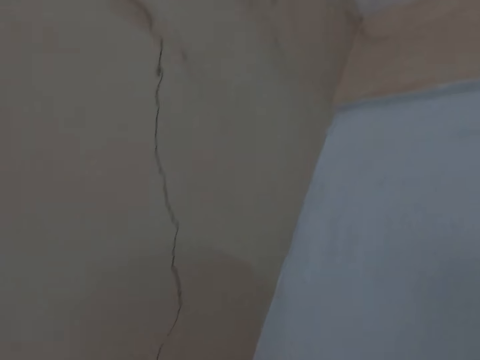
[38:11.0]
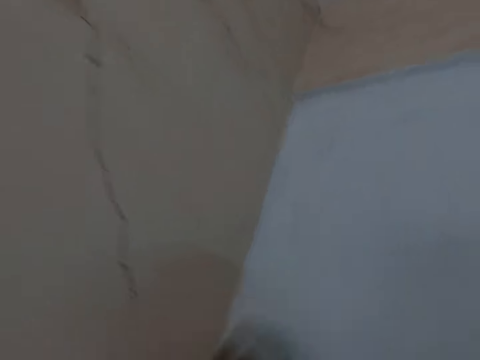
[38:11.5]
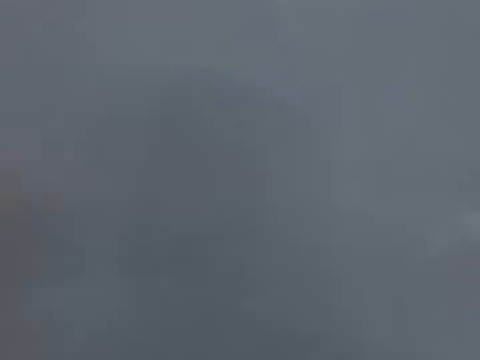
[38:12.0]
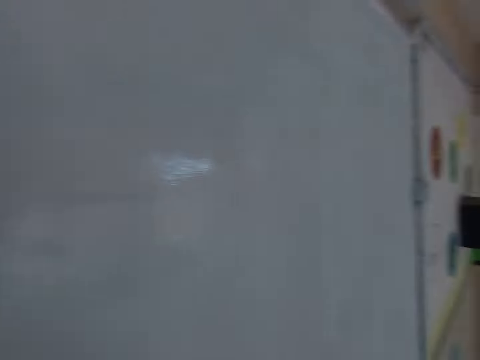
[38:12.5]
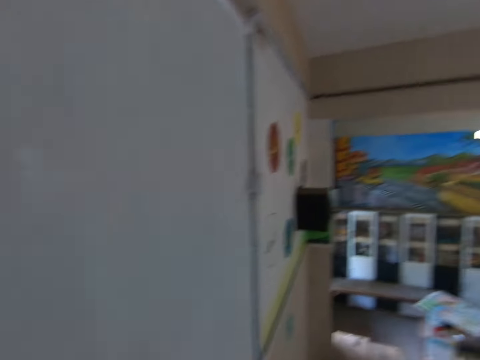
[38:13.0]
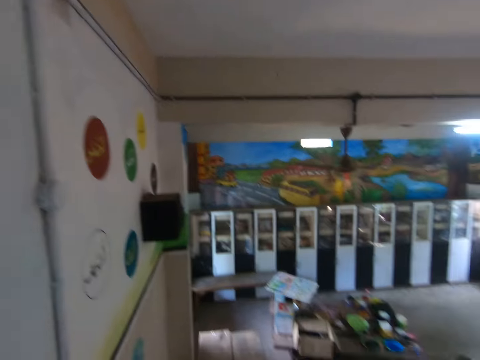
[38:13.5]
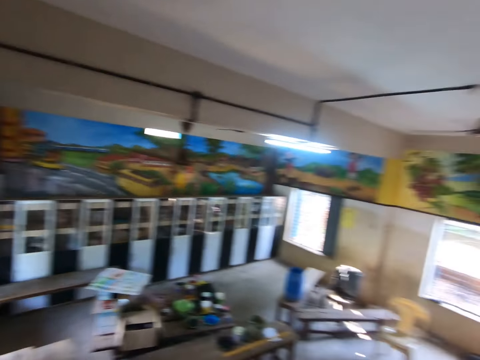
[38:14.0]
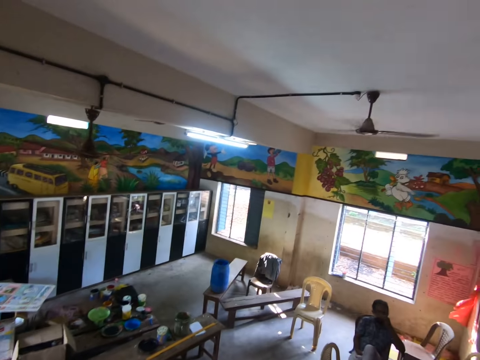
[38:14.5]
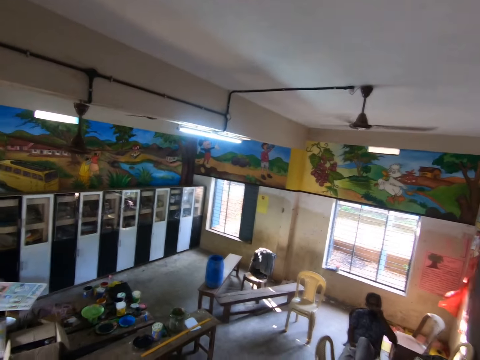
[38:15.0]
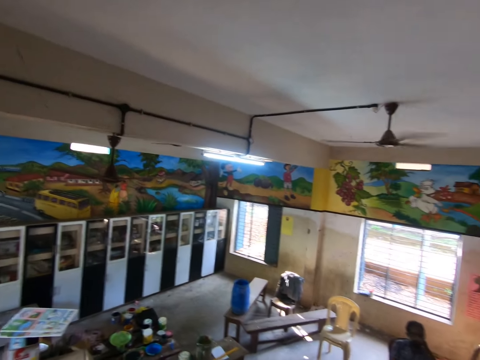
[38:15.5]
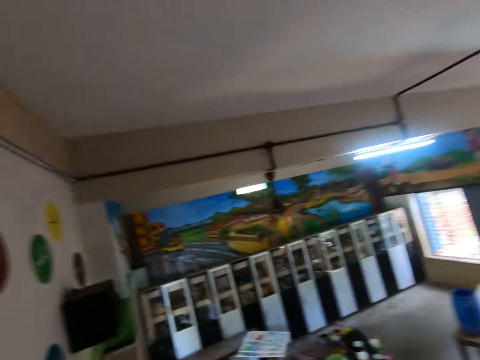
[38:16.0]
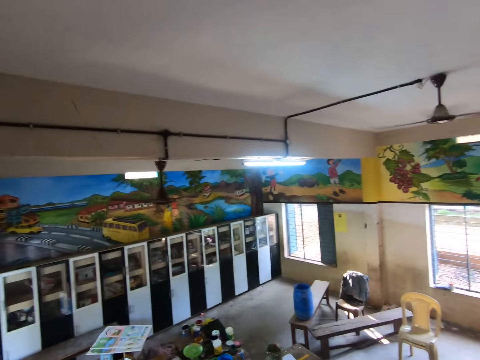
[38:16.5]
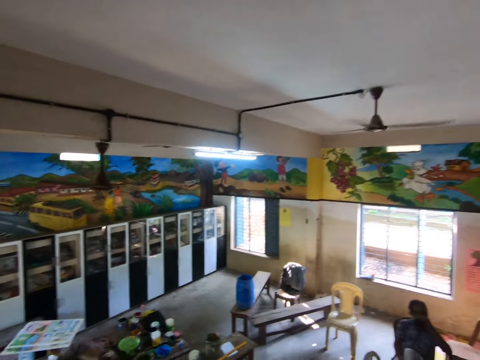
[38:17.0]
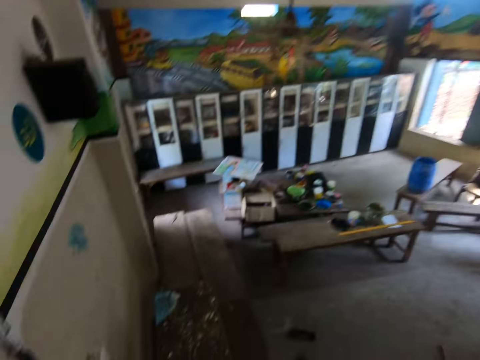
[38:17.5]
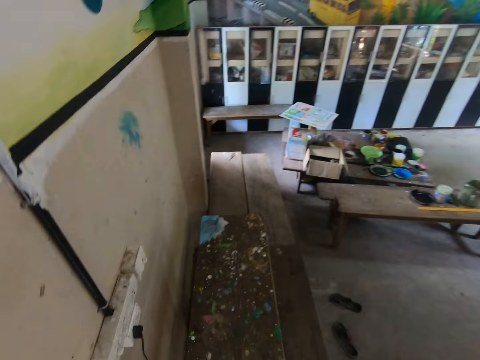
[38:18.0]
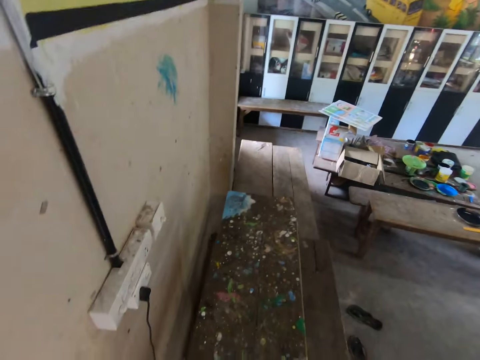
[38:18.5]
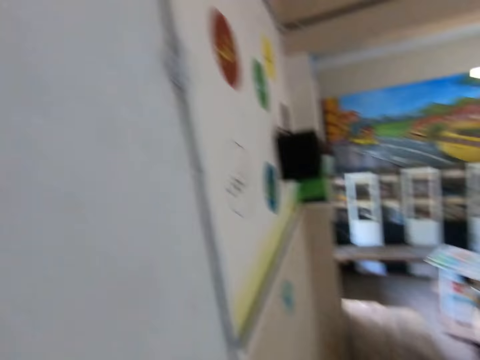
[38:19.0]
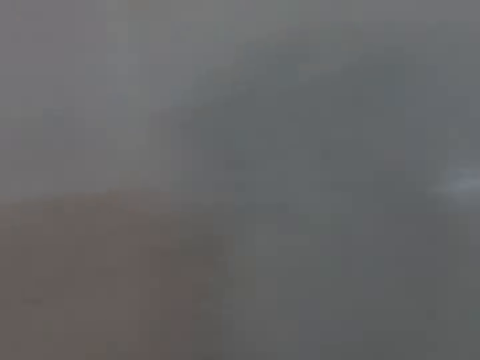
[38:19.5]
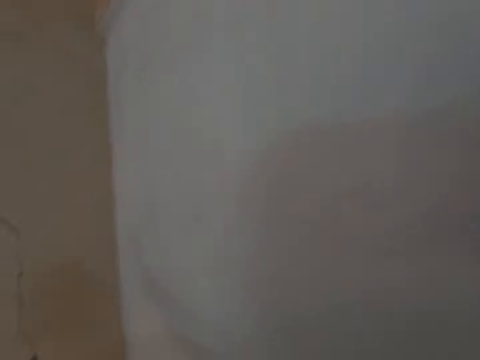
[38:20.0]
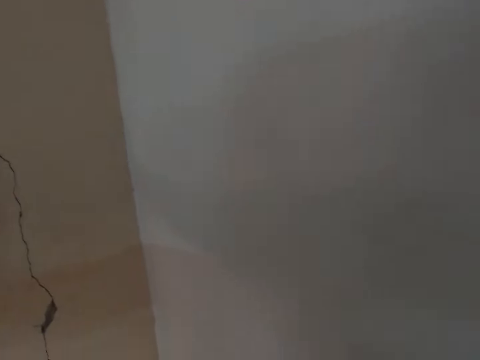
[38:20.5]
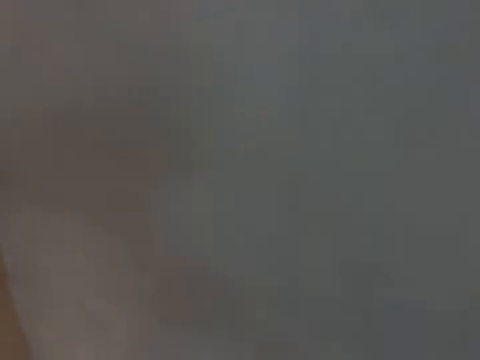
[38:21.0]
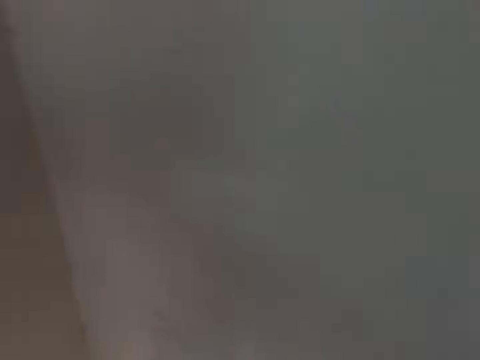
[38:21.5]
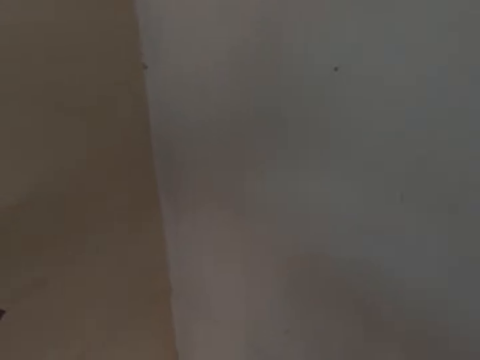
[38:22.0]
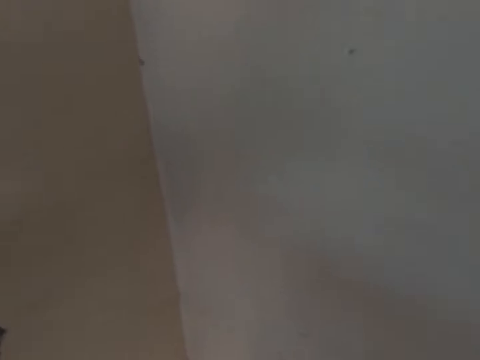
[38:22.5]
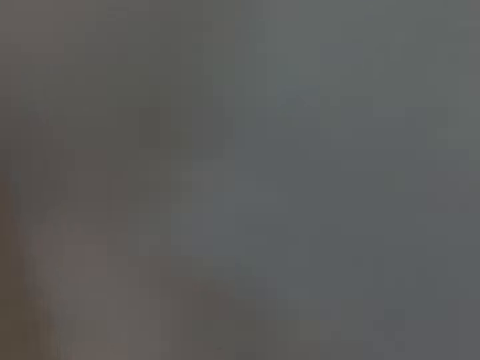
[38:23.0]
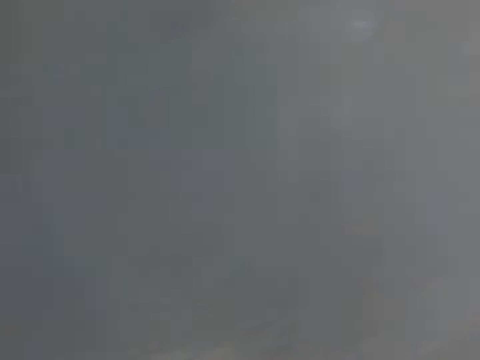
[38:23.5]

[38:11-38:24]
The camera wearer looks around the room. A man sits.

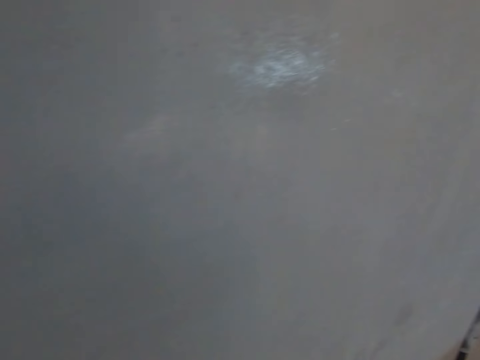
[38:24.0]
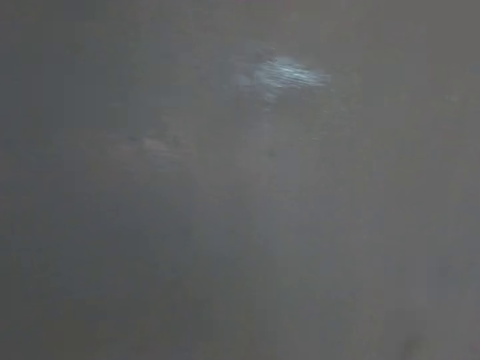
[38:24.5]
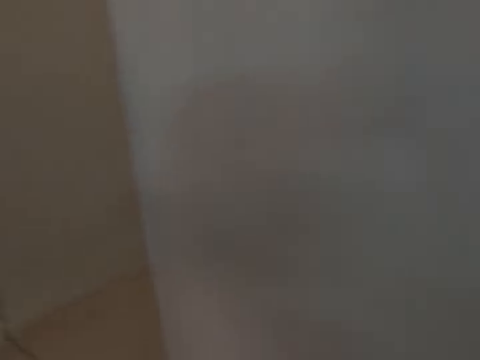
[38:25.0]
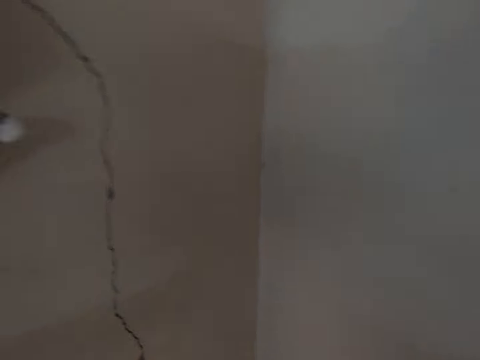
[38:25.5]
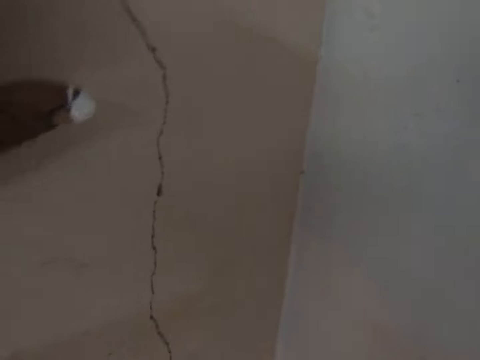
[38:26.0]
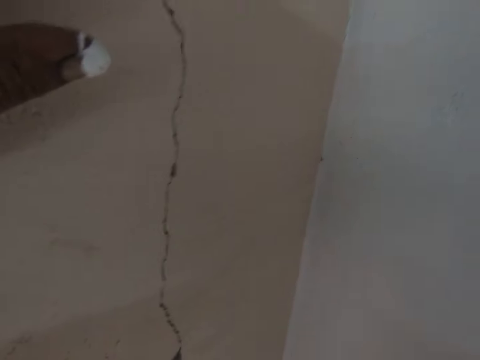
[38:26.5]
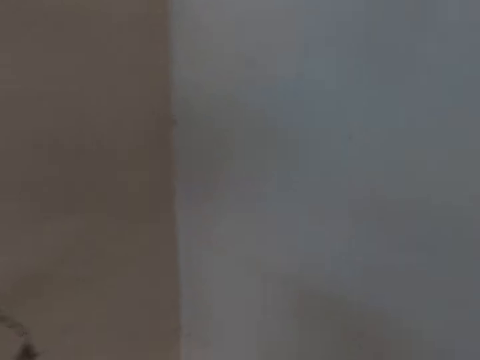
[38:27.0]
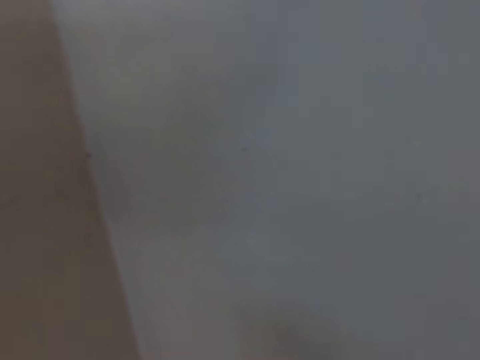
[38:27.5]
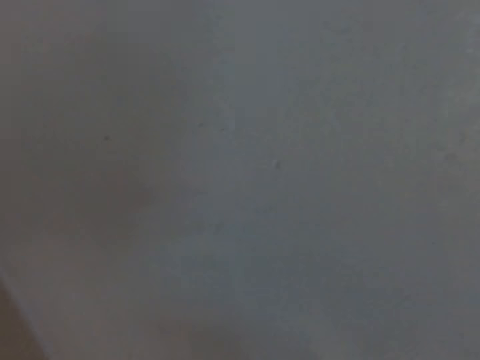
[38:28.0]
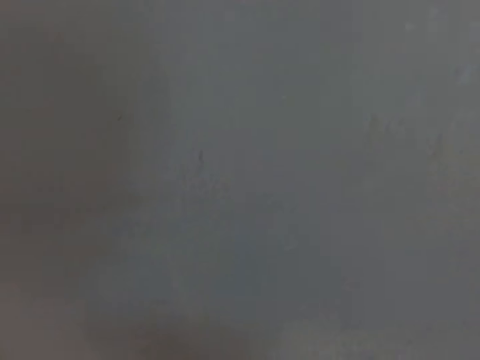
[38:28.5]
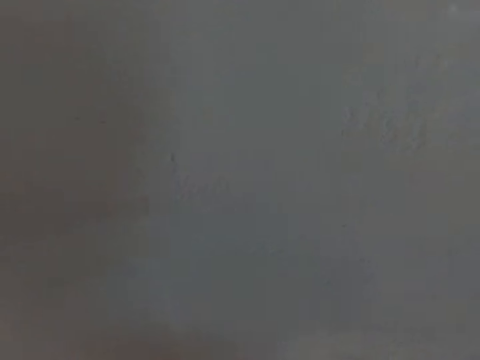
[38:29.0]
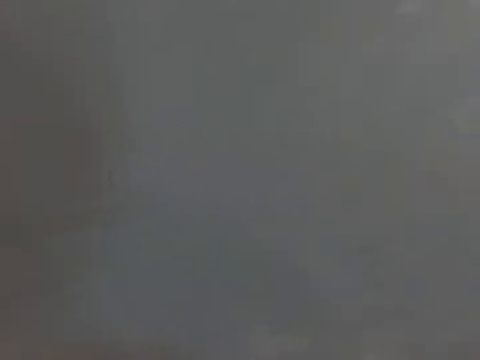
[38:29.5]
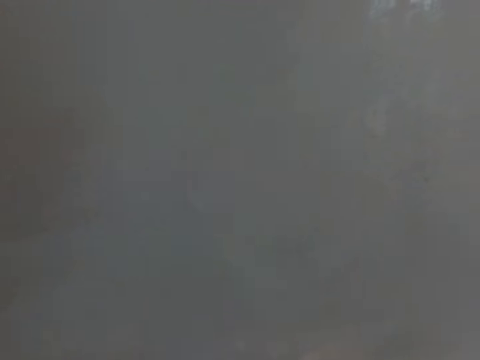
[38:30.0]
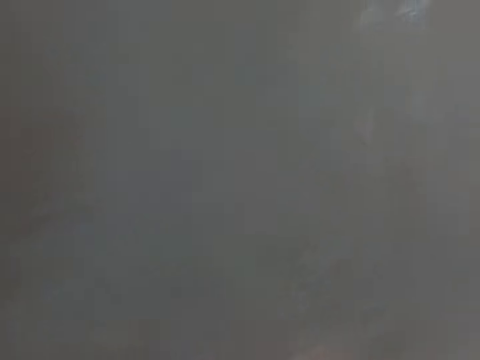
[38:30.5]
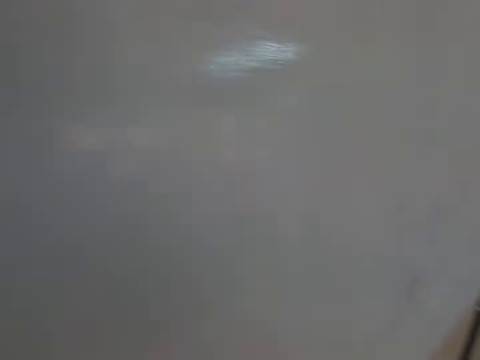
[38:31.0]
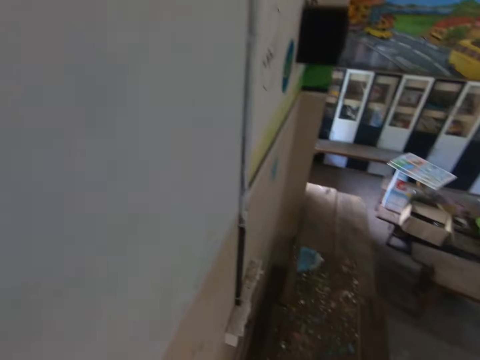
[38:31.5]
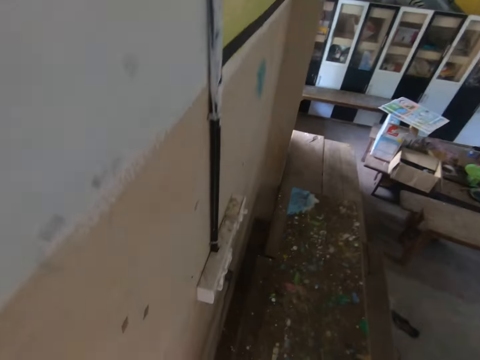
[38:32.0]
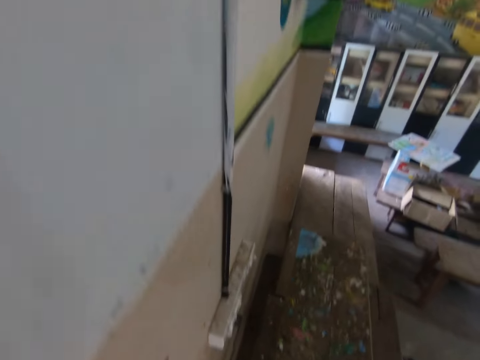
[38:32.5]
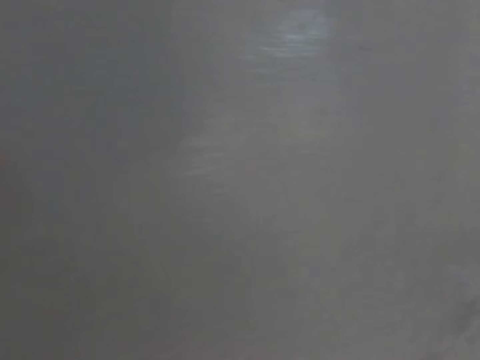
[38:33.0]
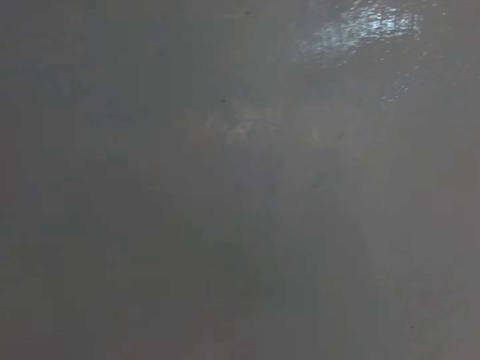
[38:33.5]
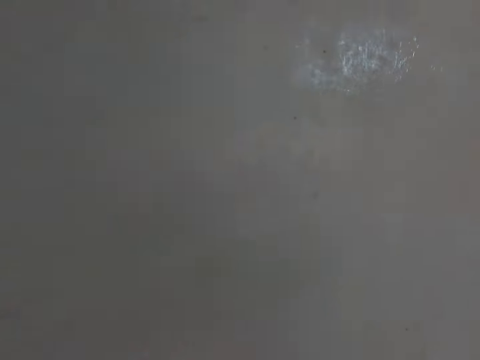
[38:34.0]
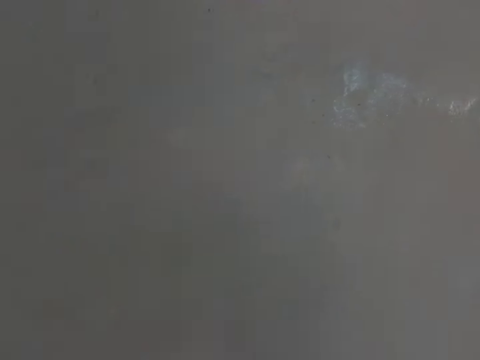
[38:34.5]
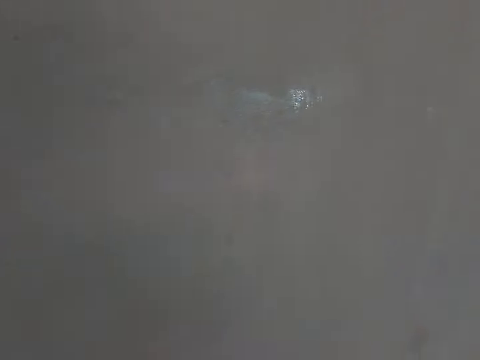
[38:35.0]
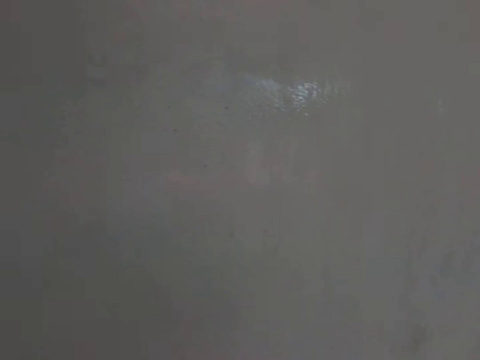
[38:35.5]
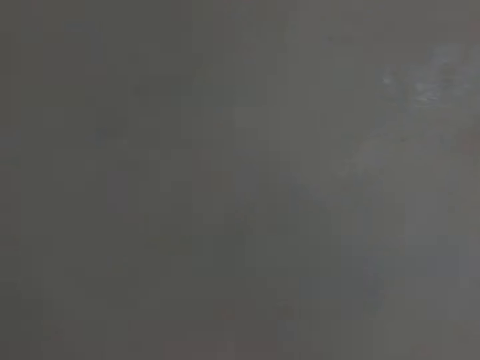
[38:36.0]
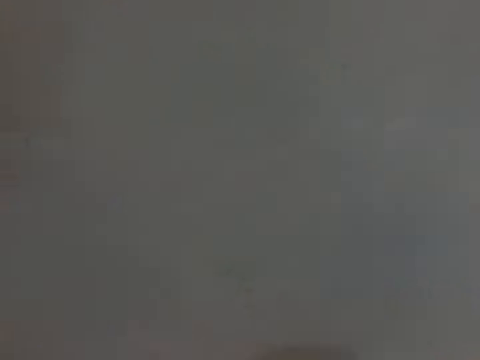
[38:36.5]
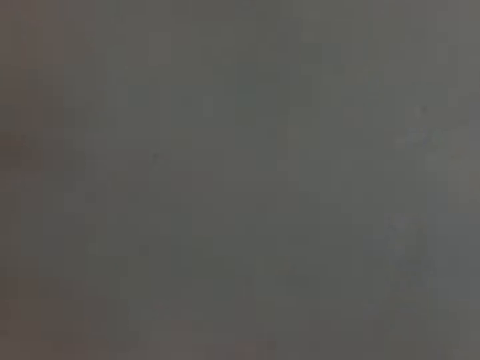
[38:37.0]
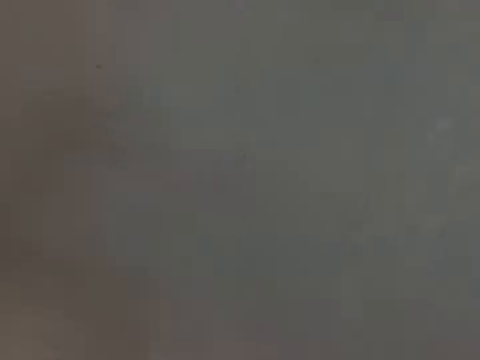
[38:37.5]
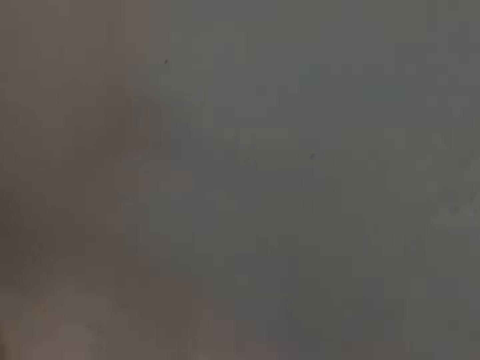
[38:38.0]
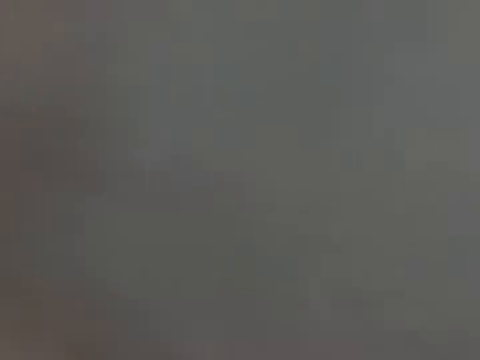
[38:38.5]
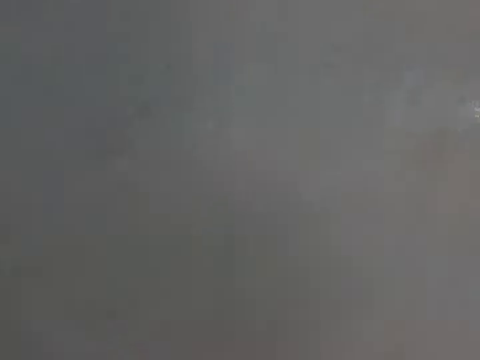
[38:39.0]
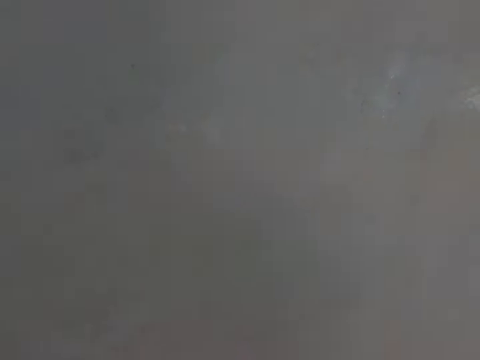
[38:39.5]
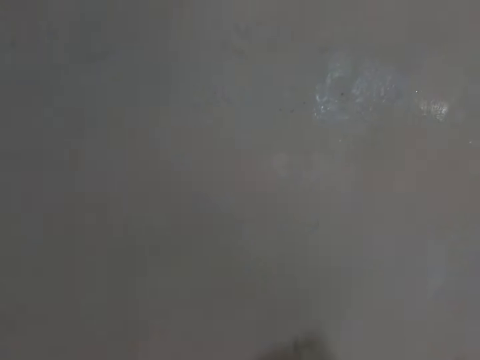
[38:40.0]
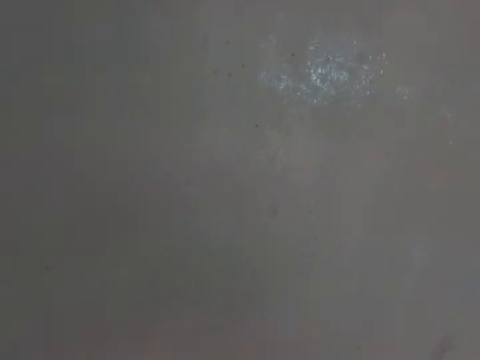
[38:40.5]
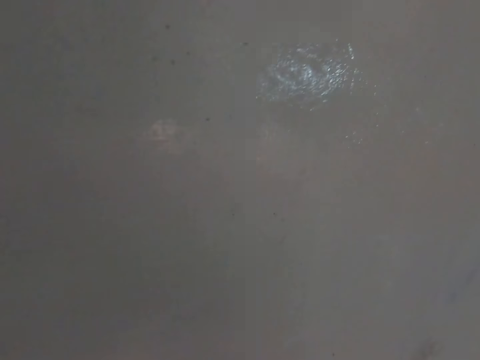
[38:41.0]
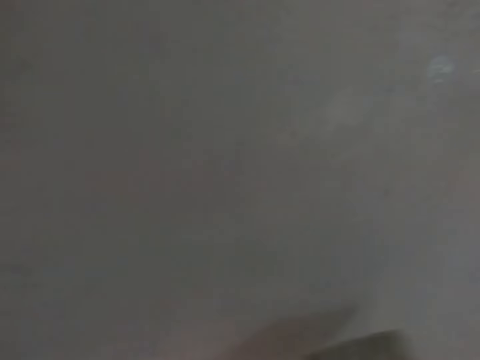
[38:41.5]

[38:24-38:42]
The camera wearer shows the finger. They apply paint on the wall. They paint the wall with the paintbrush.
